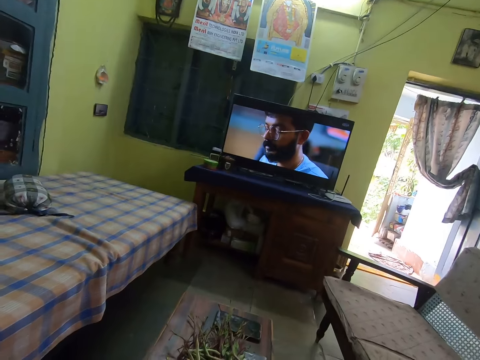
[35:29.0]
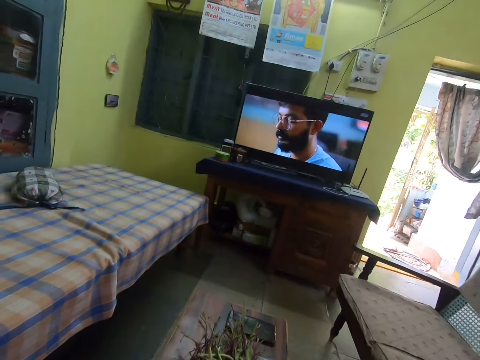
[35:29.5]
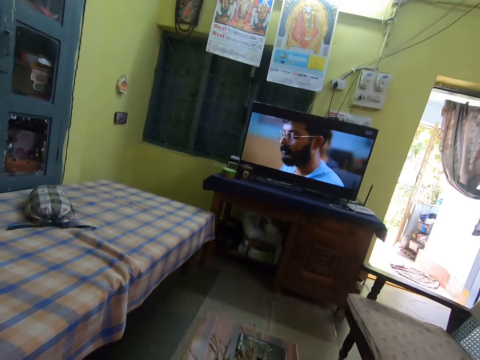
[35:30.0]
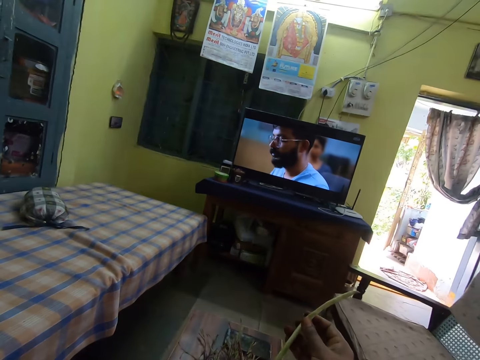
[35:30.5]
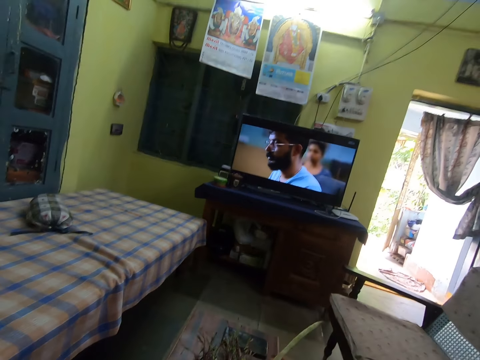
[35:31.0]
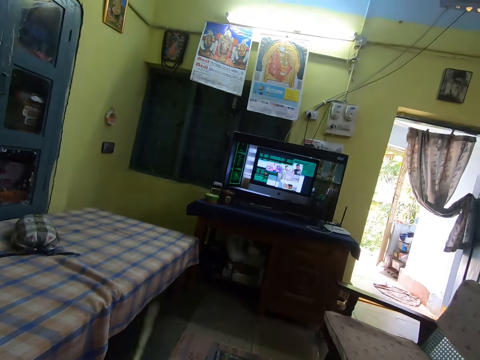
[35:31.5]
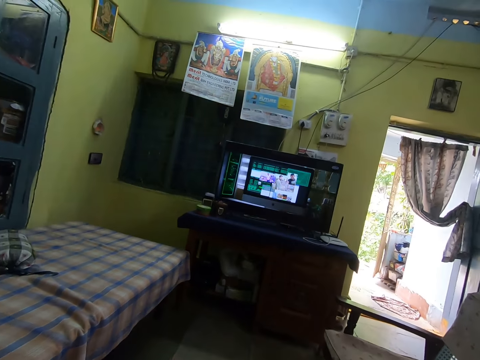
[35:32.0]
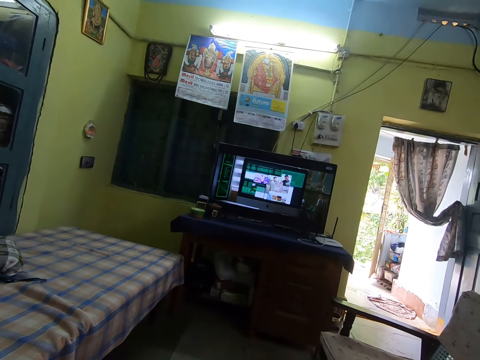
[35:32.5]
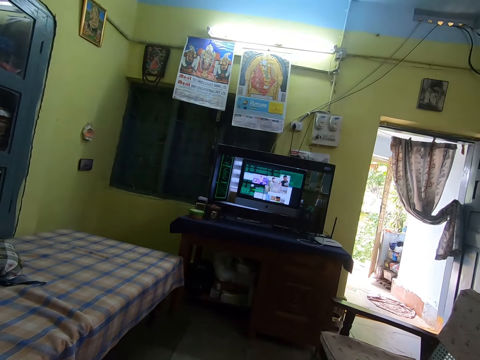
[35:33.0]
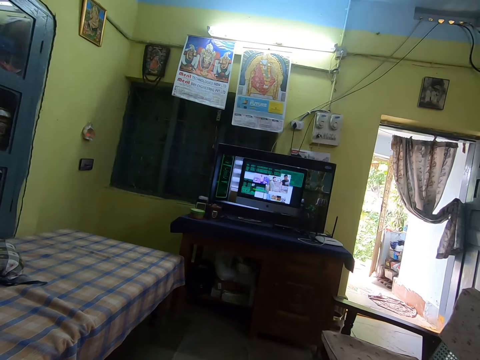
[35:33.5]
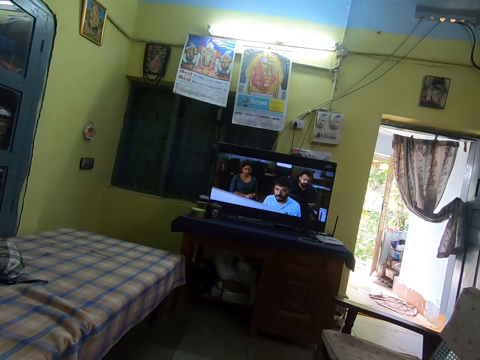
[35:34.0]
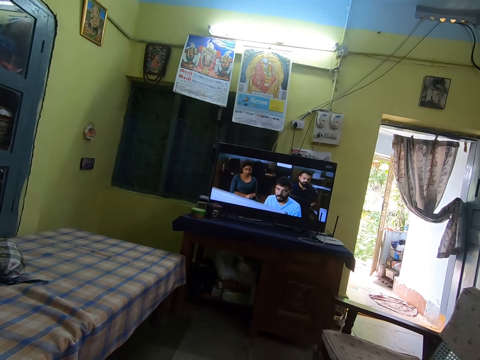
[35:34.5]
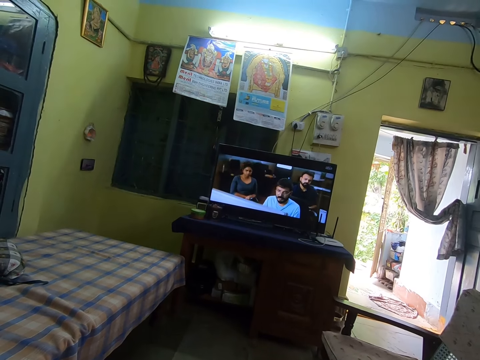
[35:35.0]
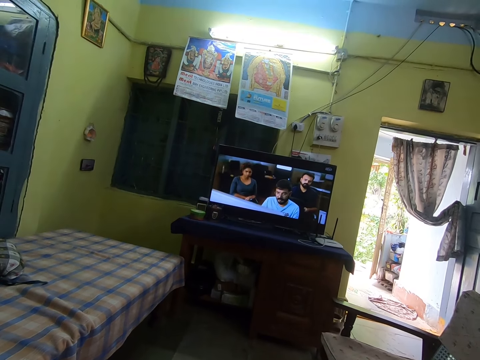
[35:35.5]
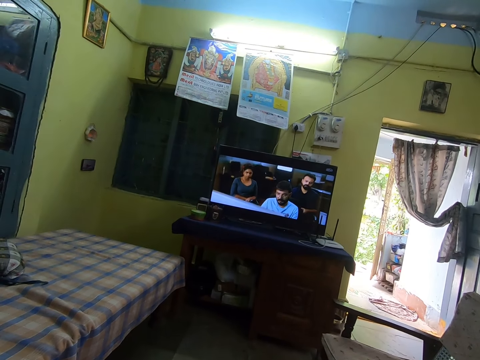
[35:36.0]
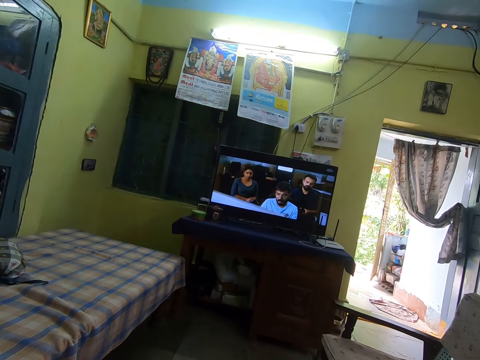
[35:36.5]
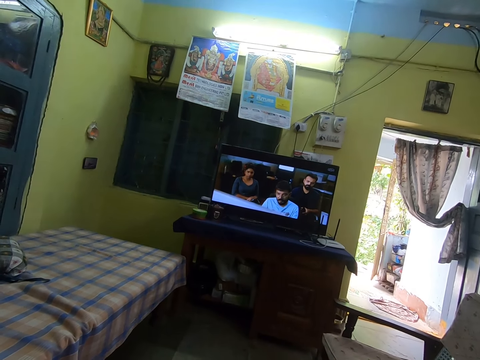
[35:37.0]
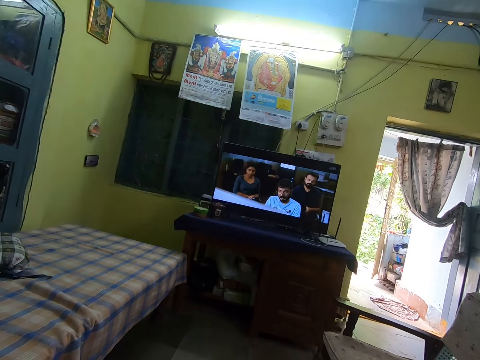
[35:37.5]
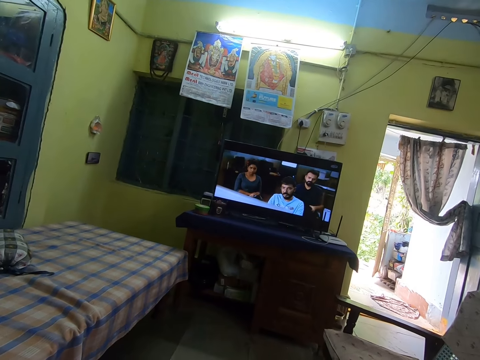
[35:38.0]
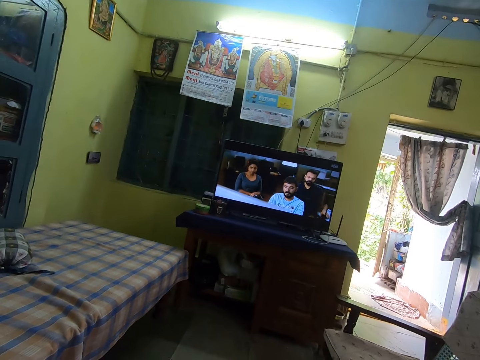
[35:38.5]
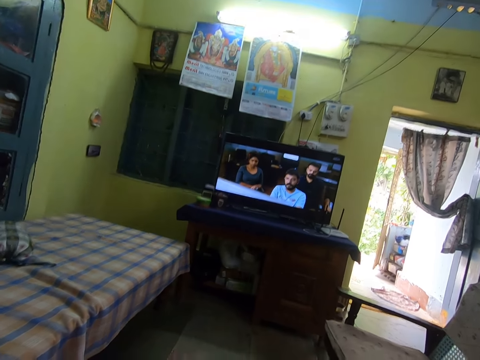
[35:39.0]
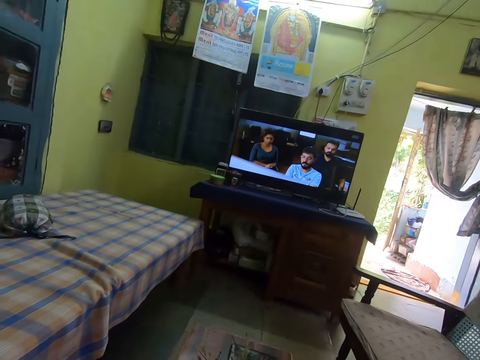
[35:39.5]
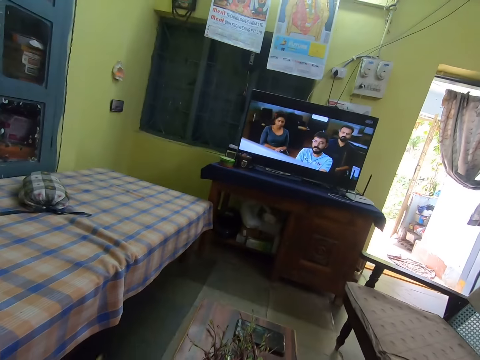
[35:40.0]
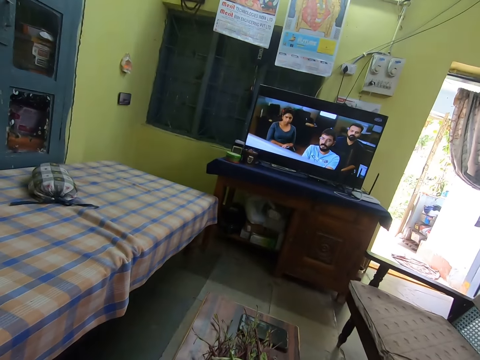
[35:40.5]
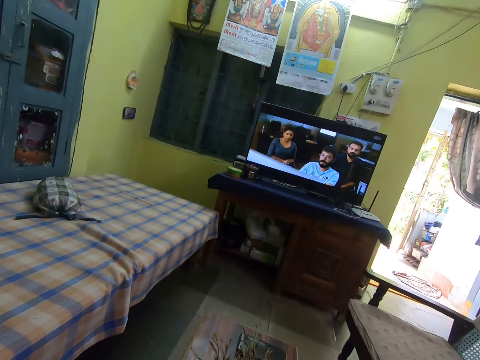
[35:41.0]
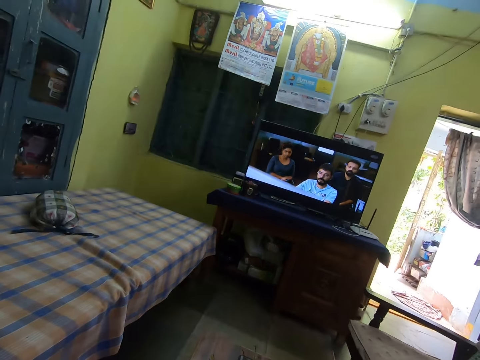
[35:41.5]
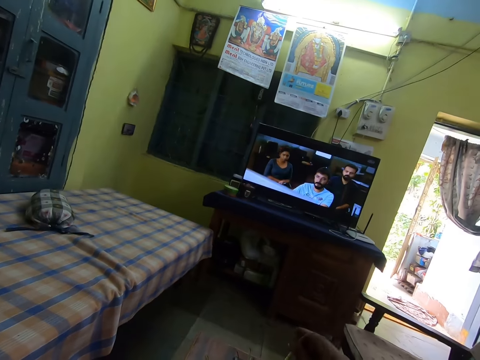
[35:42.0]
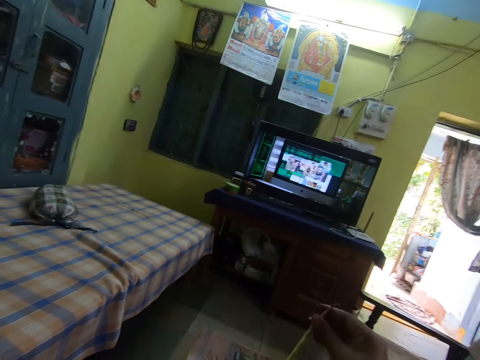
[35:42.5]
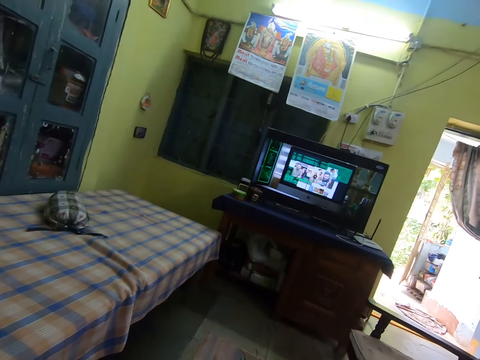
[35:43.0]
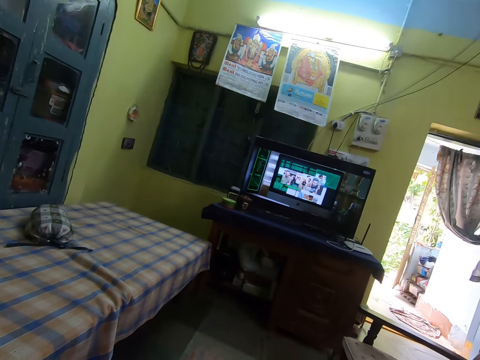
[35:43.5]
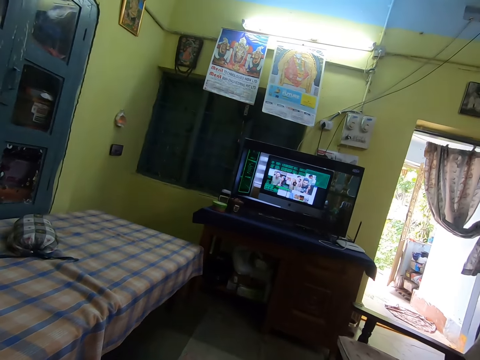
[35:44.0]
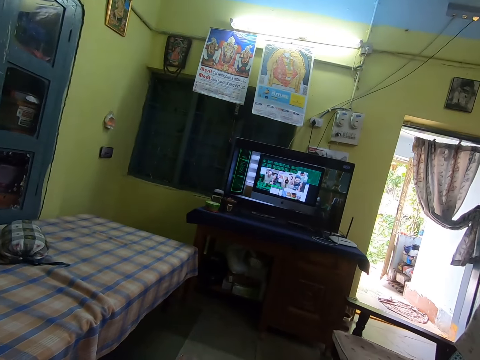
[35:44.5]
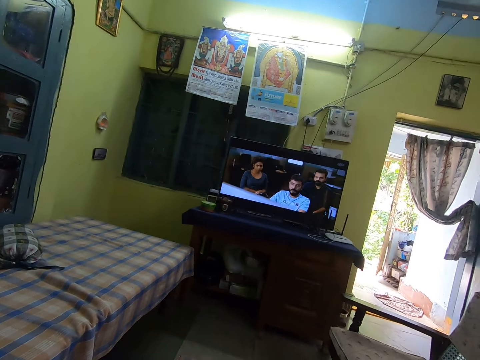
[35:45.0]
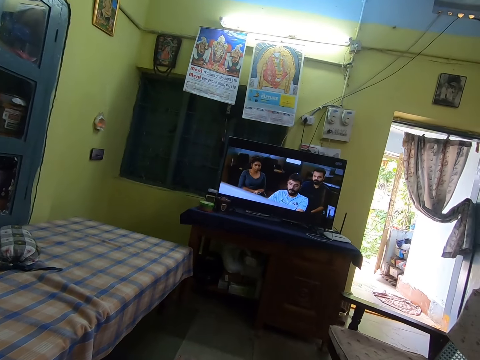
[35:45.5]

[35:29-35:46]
The camera wearer picks a bean pod from the basket on the table with his right hand. He removes a bean from the bean pod with his right hand.

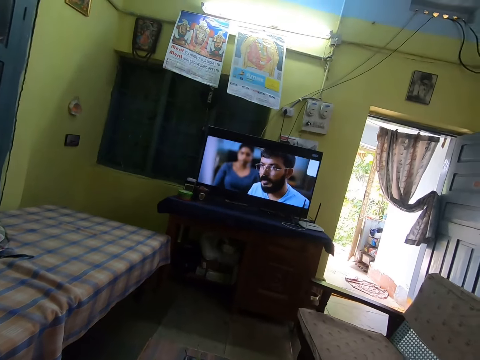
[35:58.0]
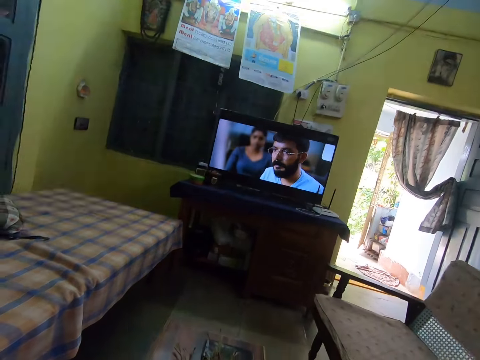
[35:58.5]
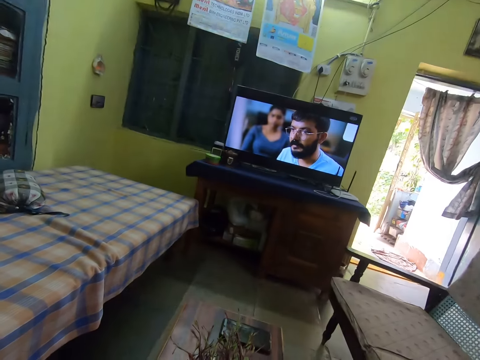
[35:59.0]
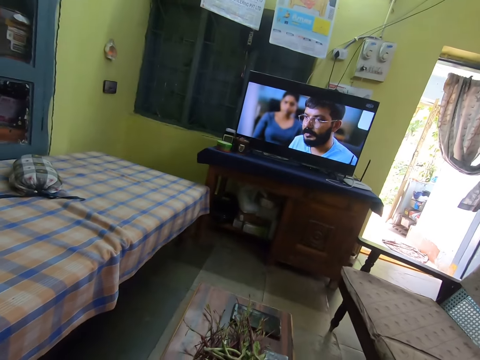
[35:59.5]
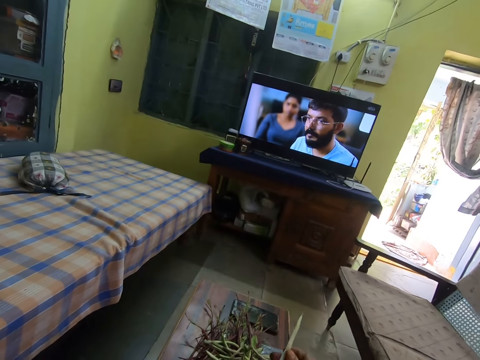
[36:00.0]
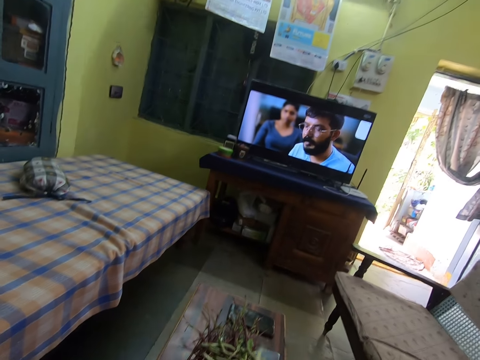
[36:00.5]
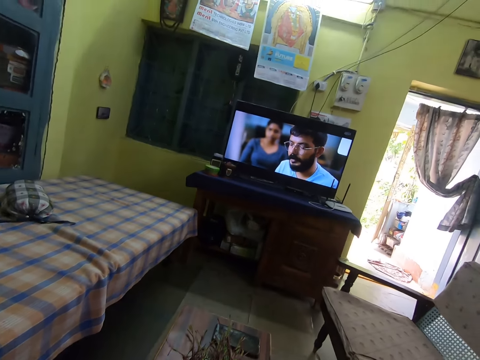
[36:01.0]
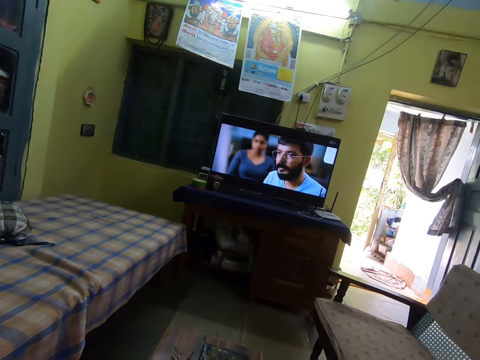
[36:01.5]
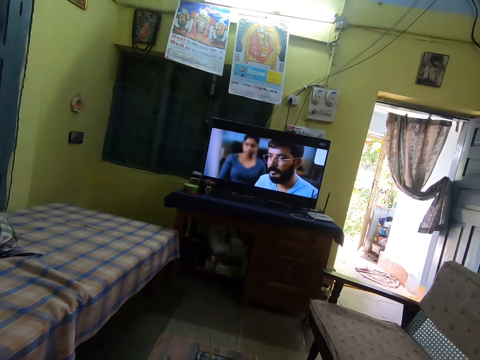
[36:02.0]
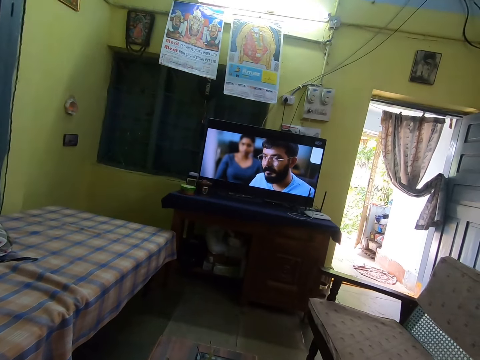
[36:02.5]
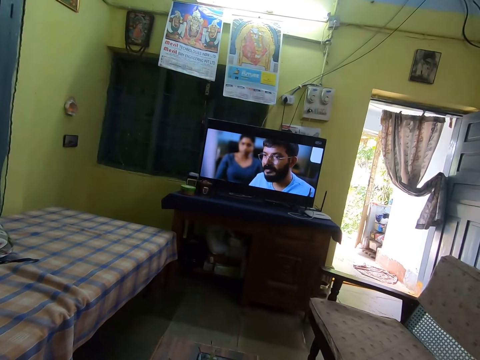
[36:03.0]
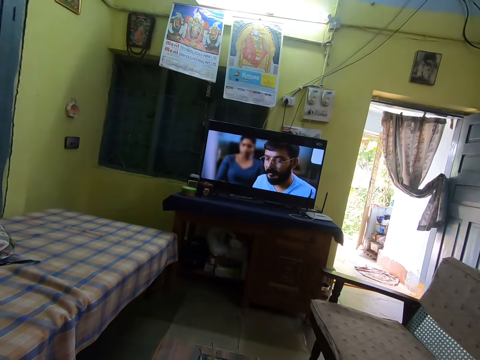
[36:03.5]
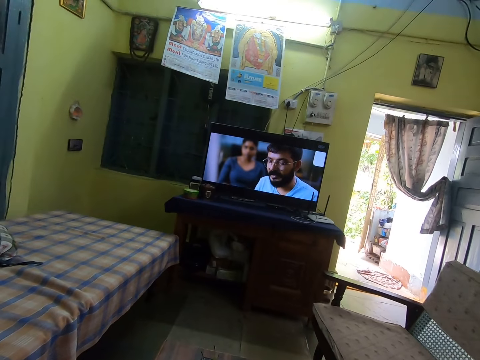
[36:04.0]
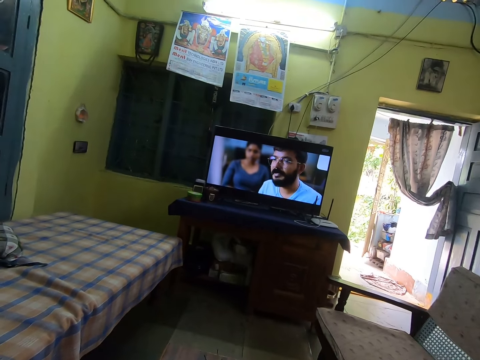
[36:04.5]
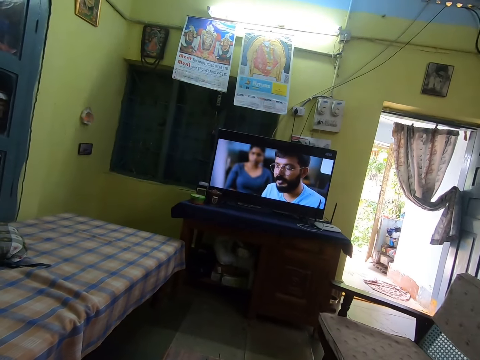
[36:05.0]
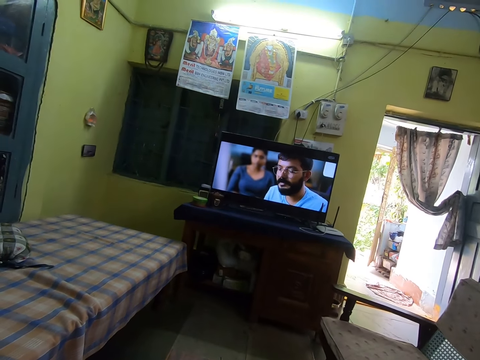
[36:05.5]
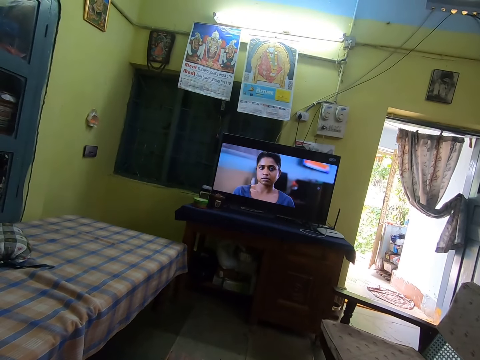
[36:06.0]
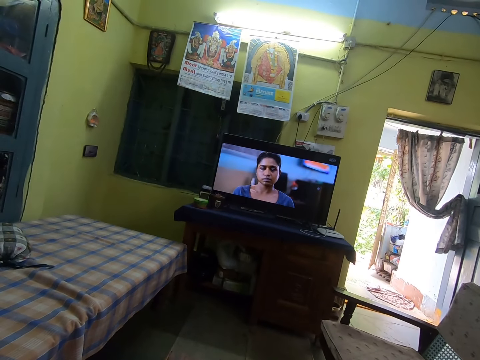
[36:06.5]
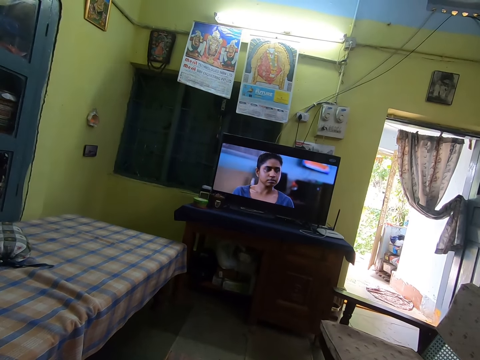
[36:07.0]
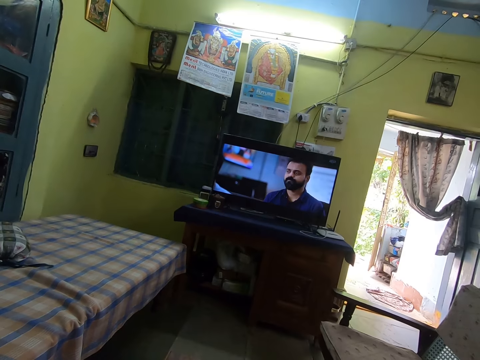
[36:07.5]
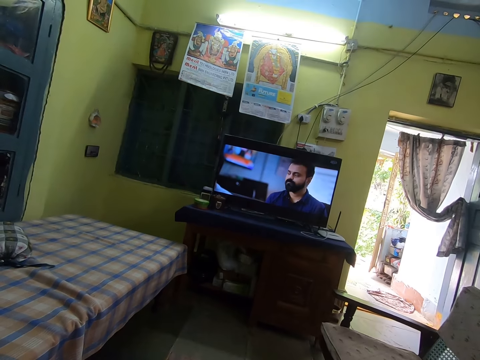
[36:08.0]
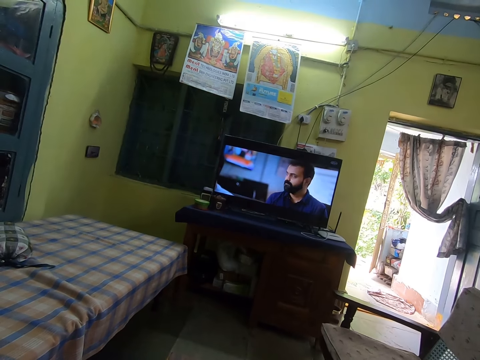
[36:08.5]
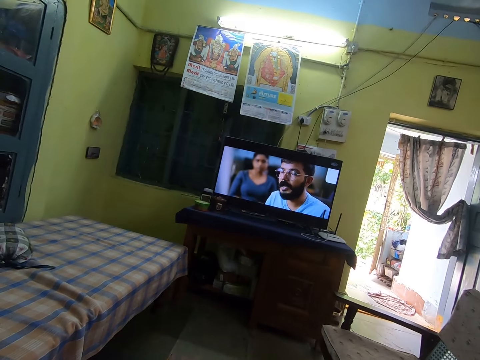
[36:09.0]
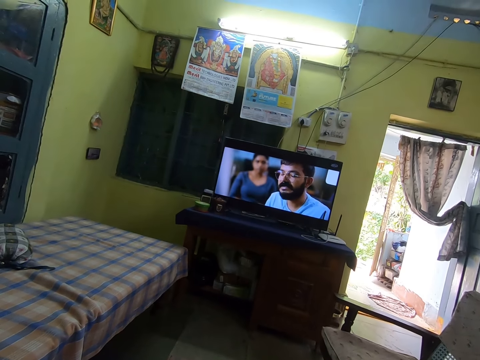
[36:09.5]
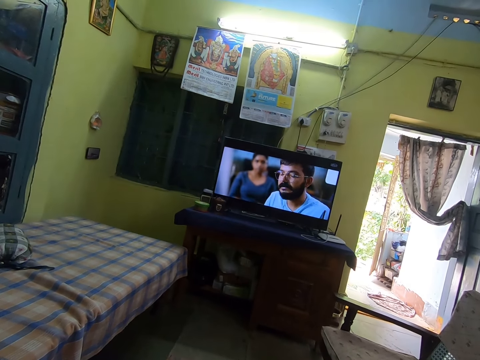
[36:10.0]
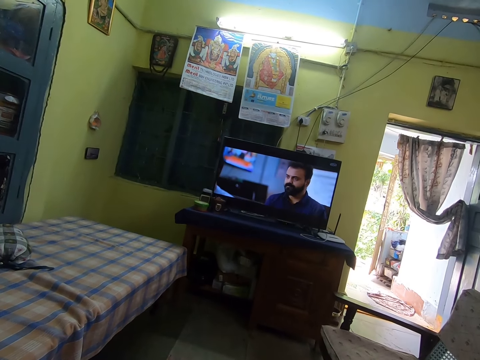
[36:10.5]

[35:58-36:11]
The camera wearer picks a bean pod from the basket on the table with his right hand.
